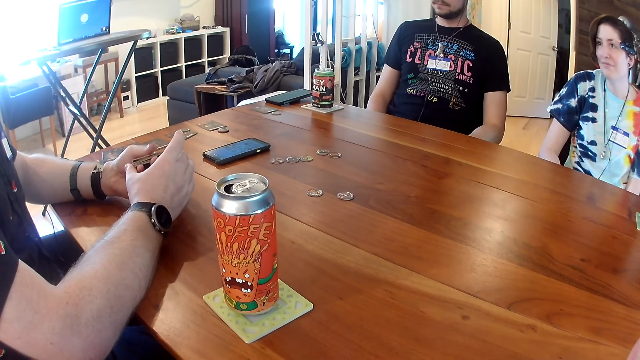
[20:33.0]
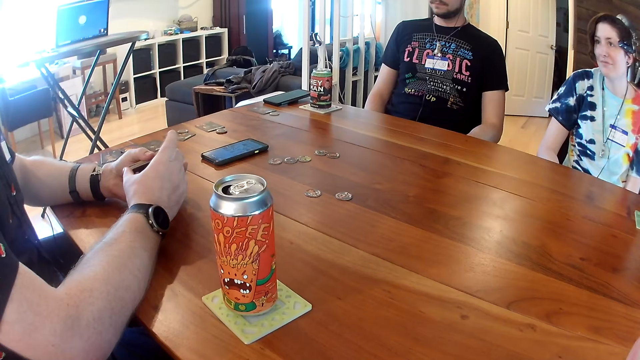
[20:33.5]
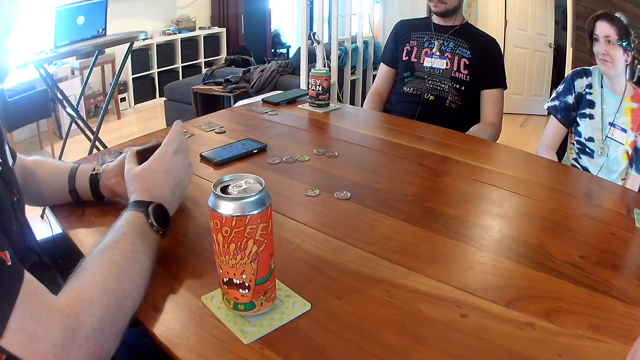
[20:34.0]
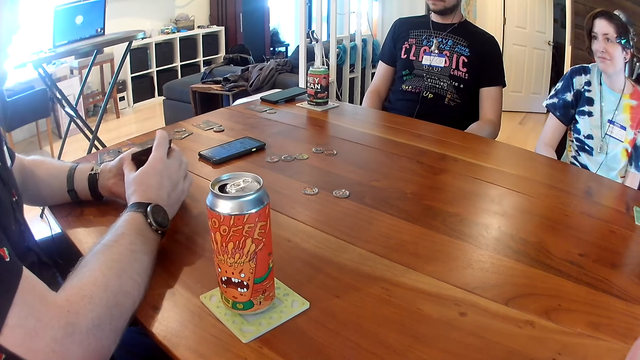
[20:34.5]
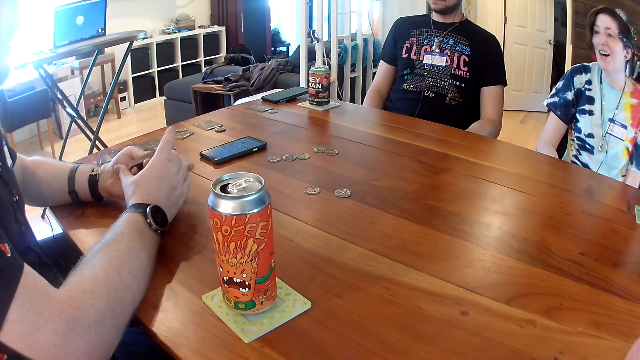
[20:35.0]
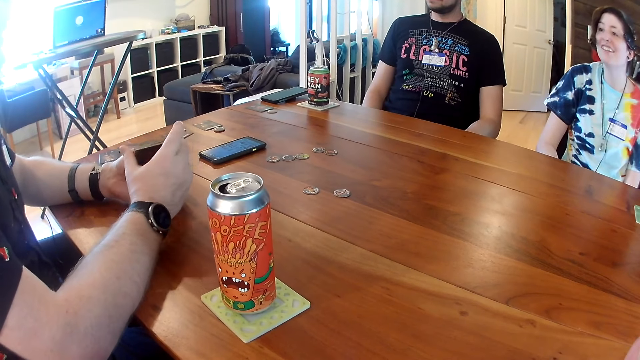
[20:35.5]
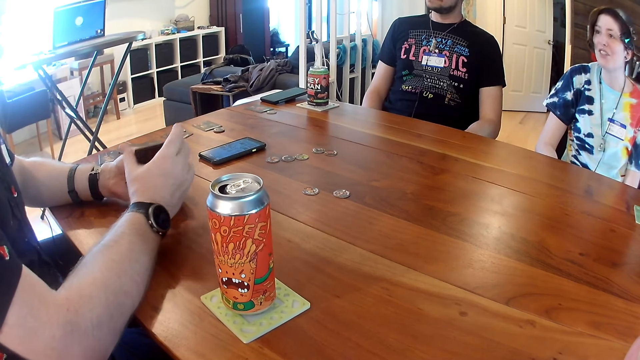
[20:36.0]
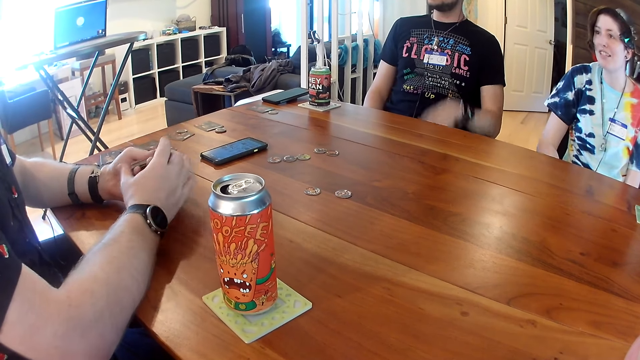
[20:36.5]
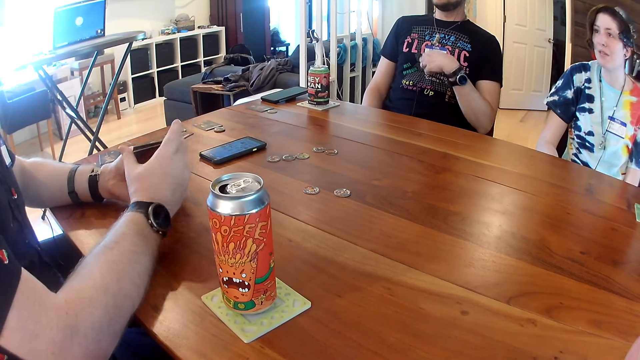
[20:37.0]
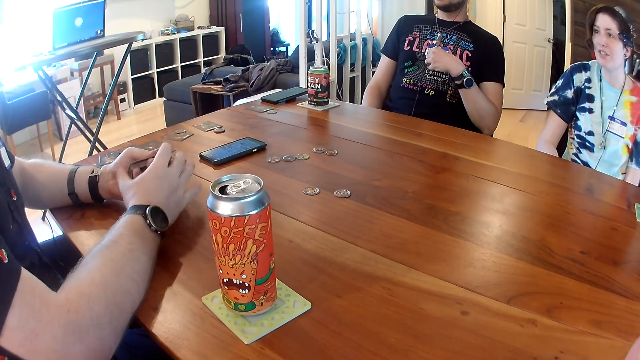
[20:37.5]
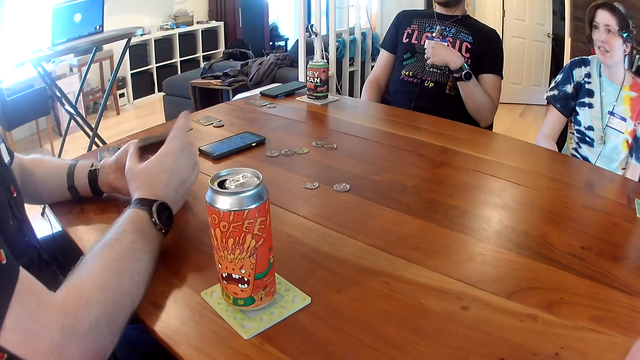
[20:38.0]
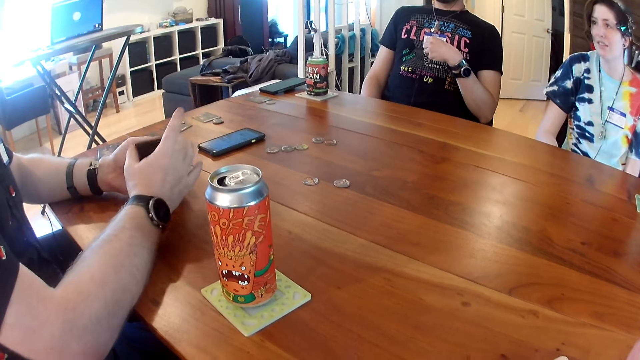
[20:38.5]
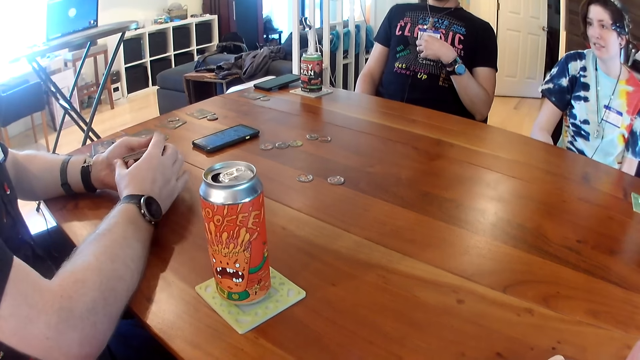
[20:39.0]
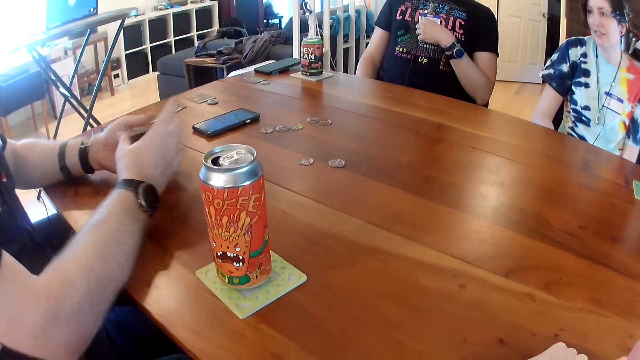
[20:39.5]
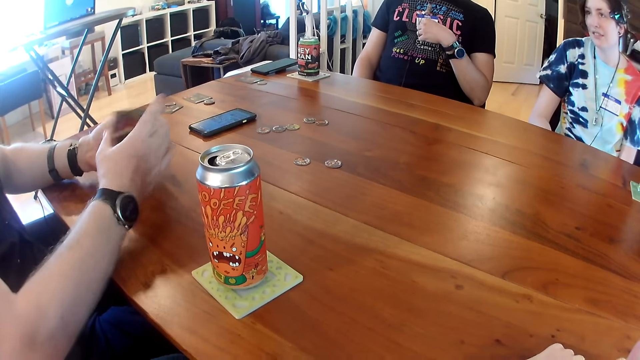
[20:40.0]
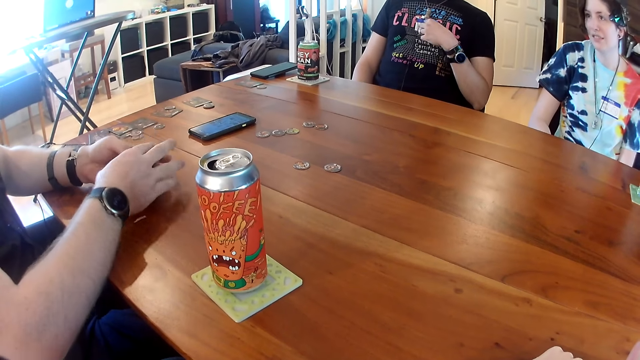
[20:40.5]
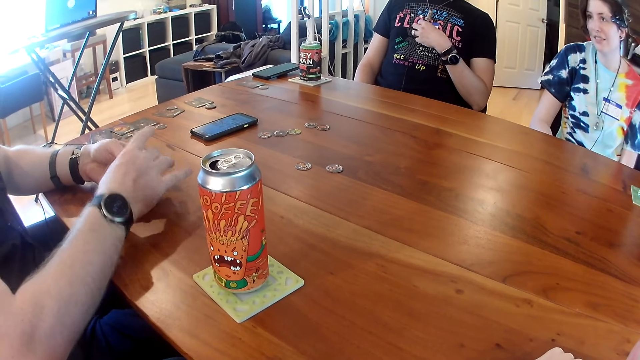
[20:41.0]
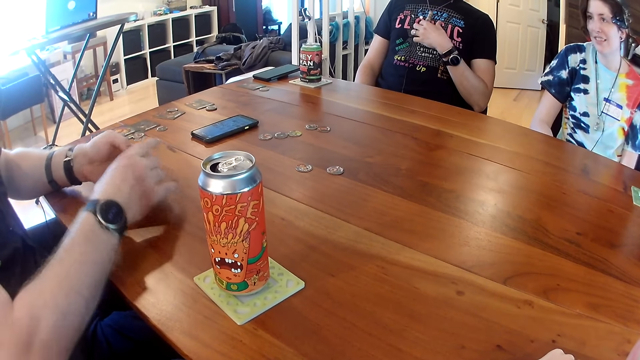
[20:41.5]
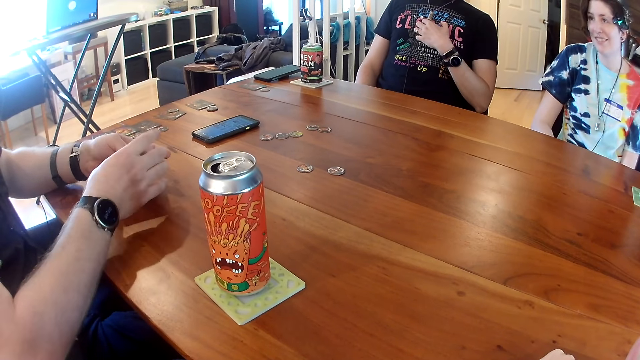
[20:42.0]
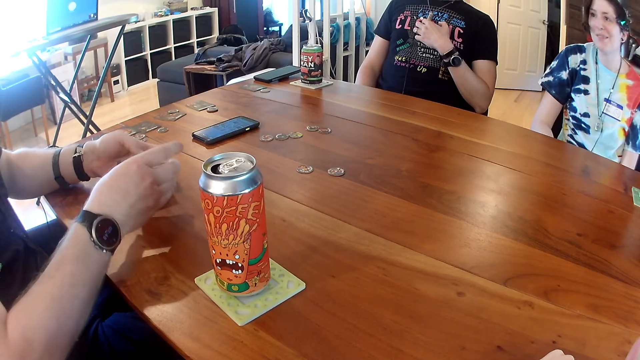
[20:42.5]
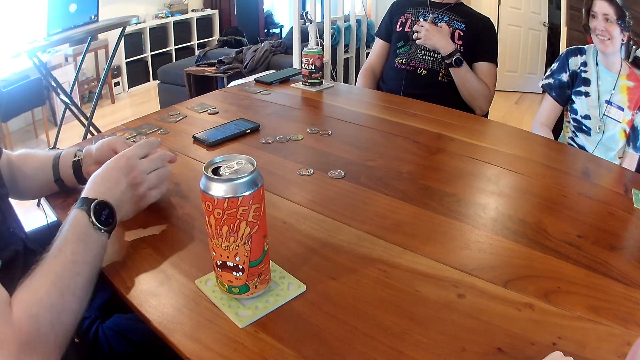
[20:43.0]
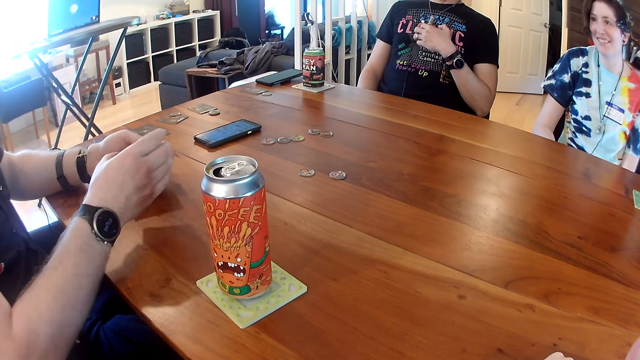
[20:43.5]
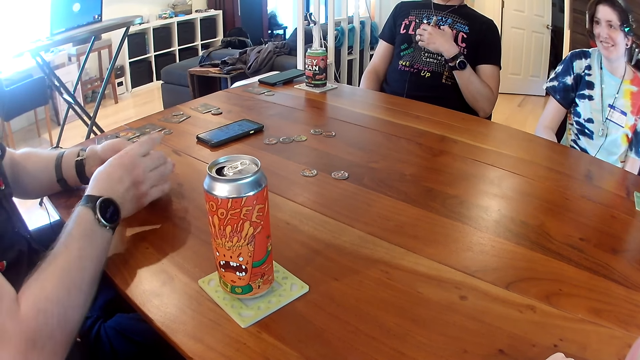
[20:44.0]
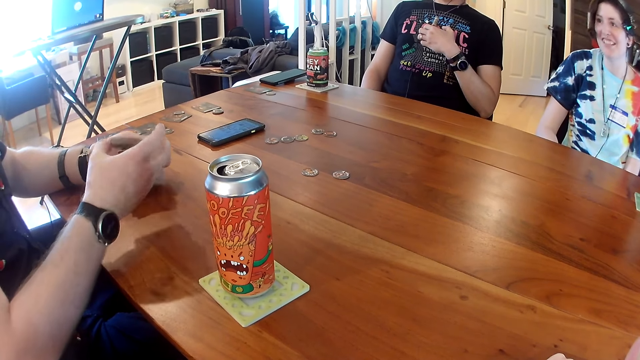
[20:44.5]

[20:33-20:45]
A man touches a pendant on his neck with his left hand.

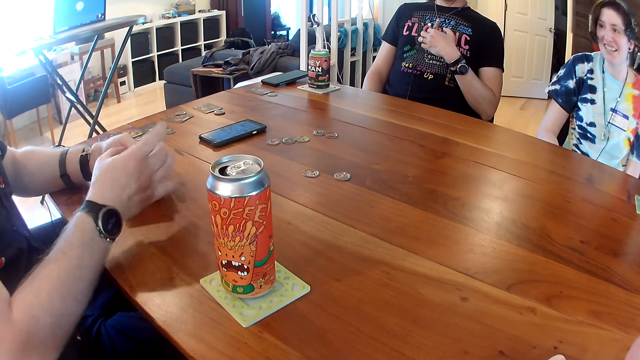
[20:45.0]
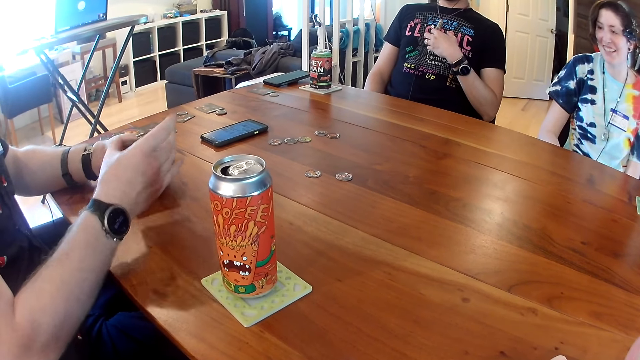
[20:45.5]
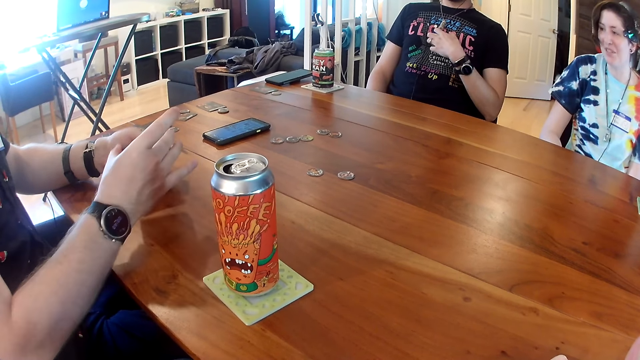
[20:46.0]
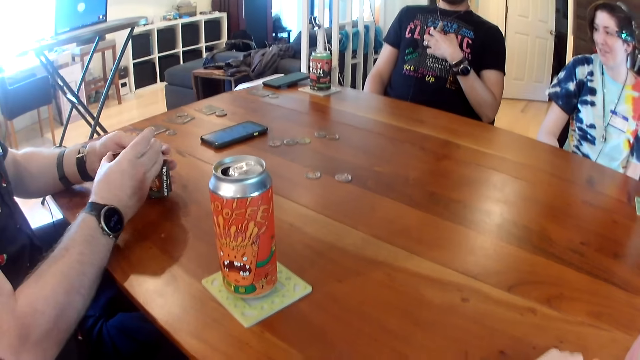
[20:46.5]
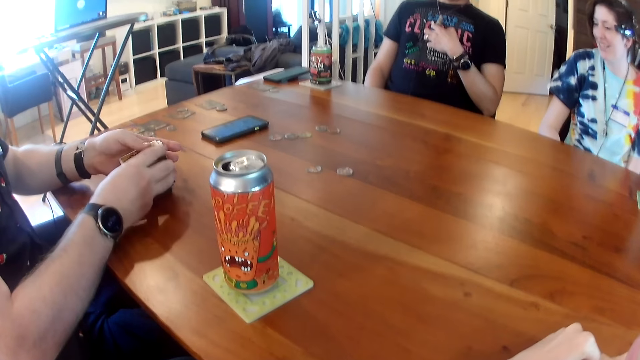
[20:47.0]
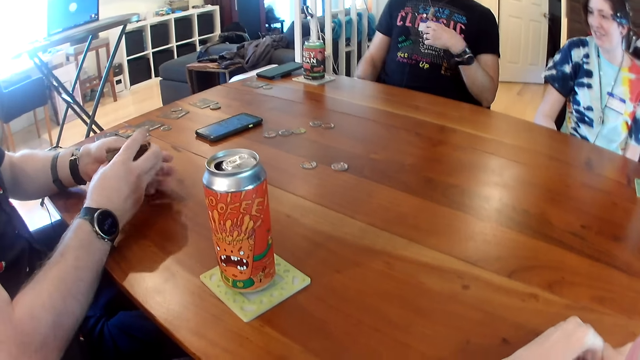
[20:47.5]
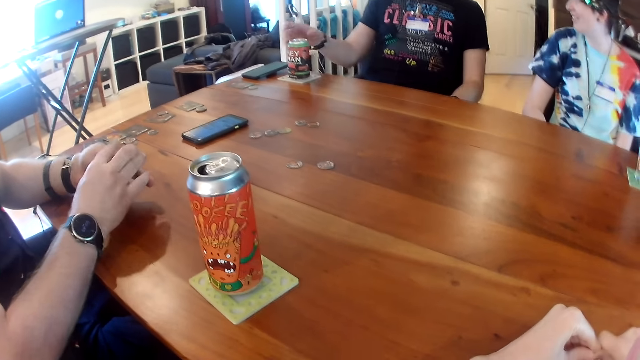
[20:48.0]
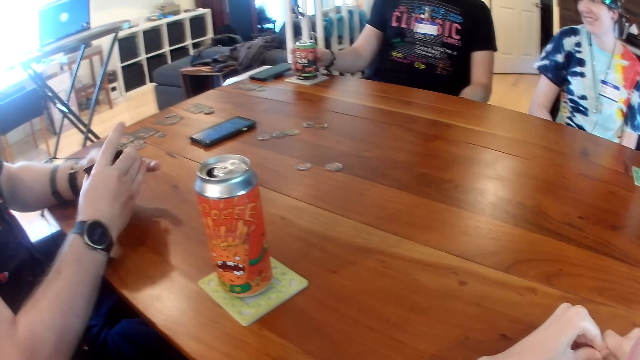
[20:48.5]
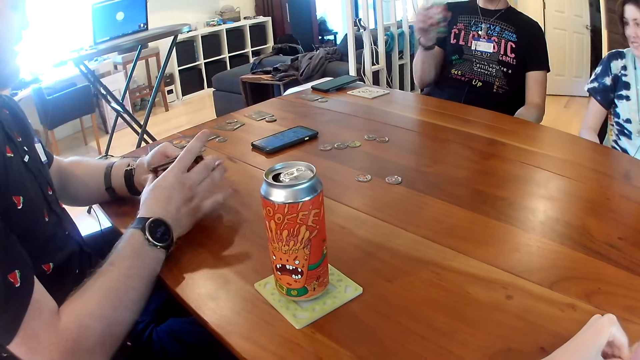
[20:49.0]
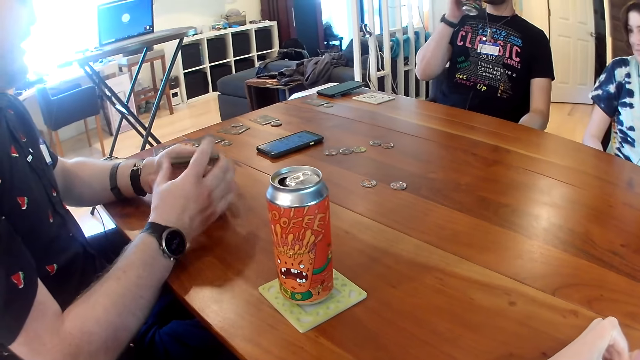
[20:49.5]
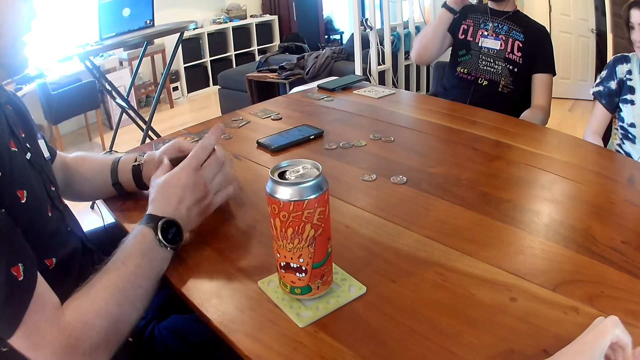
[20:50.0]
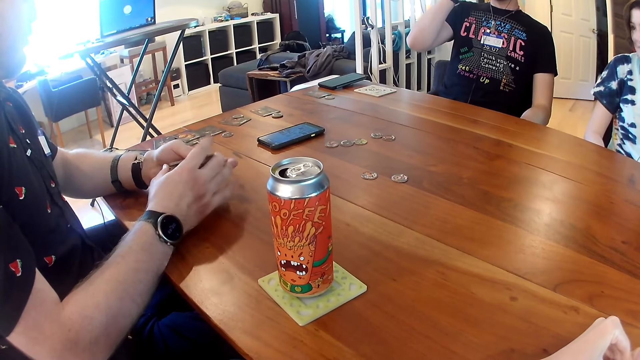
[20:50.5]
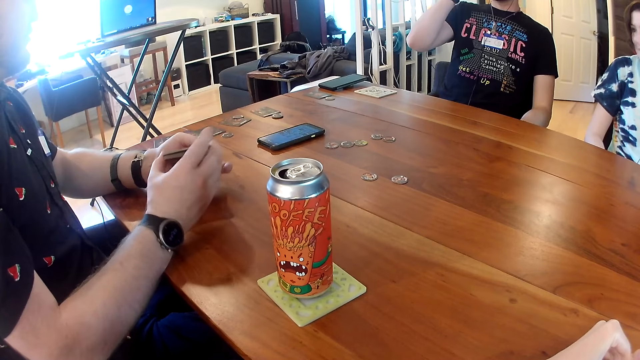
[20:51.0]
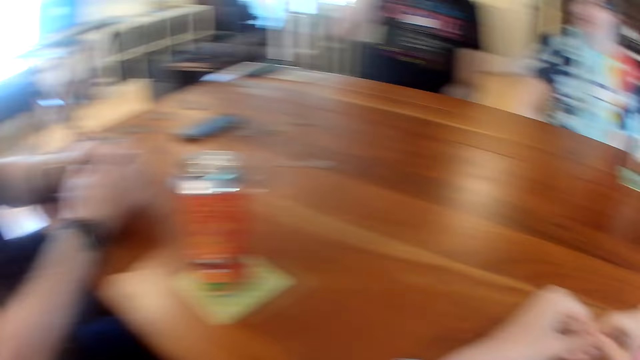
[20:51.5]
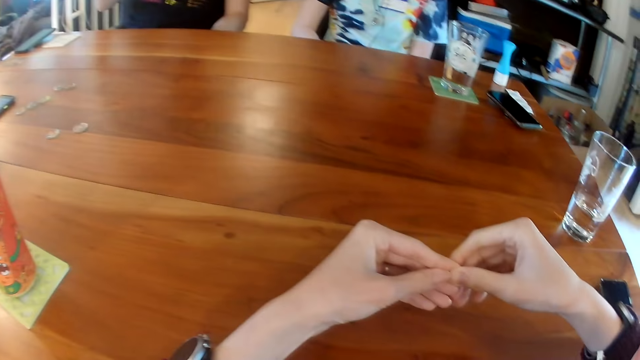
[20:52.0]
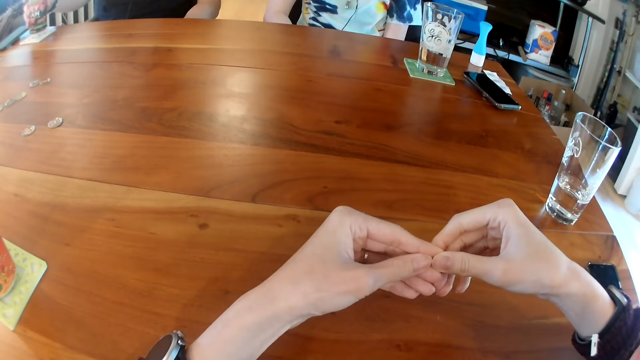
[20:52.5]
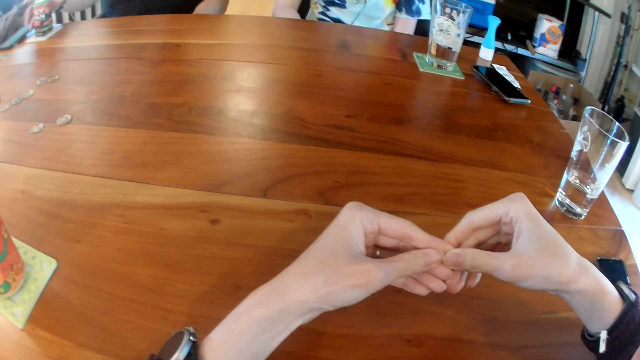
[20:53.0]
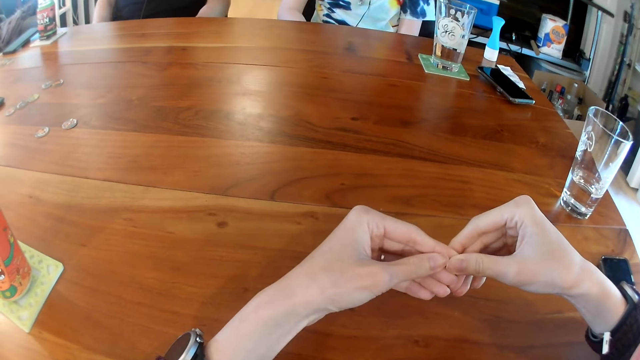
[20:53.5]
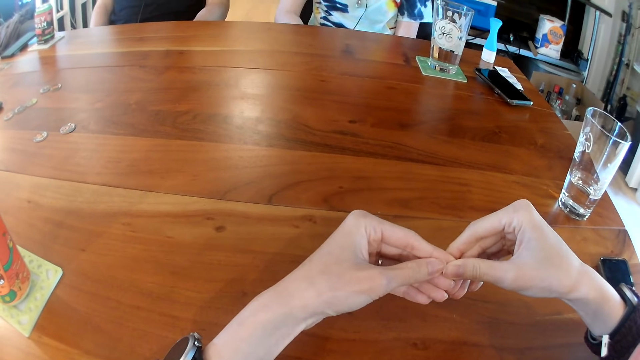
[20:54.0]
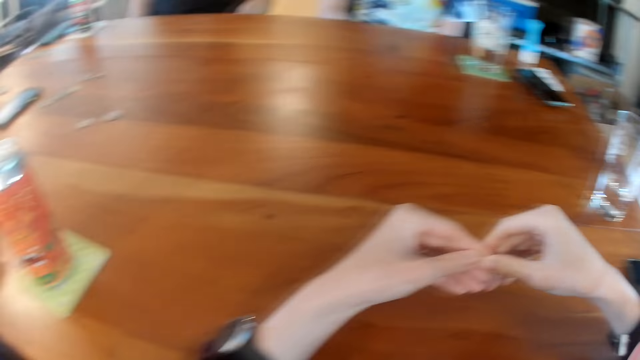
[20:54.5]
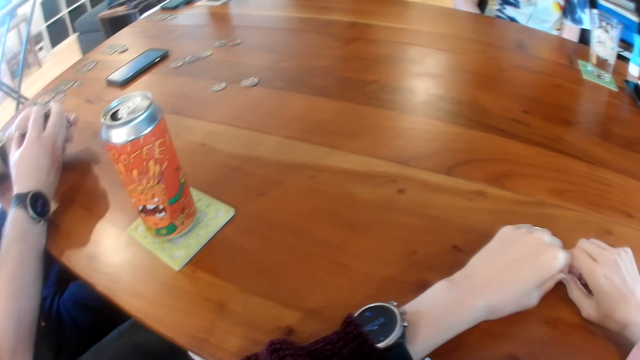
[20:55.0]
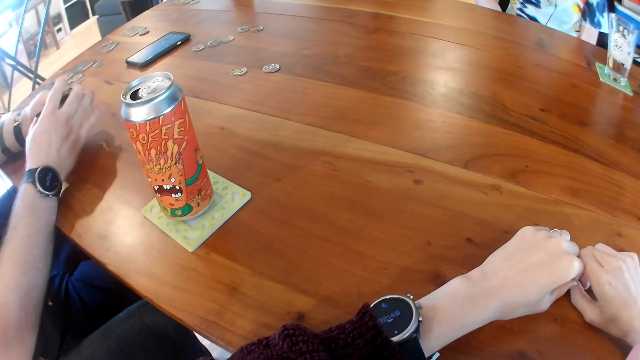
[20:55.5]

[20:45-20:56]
A man takes a can from the table with his left hand. He drinks from the can in his left hand. The camera wearer drinks. The man drops the can on the table with his left hand.
